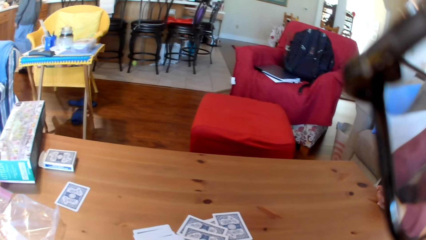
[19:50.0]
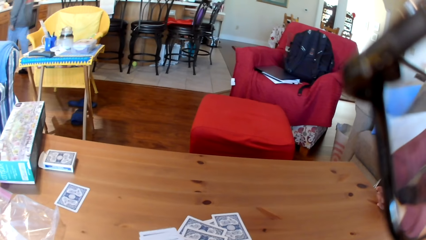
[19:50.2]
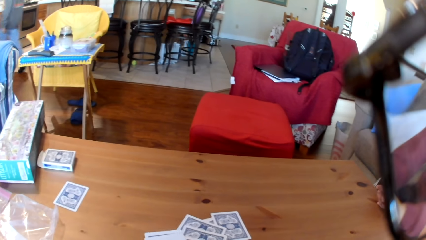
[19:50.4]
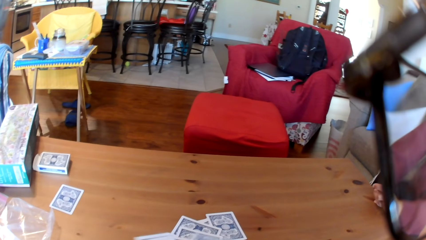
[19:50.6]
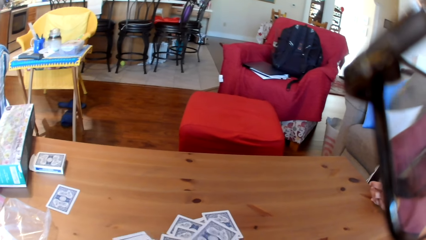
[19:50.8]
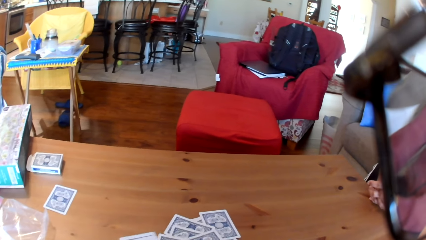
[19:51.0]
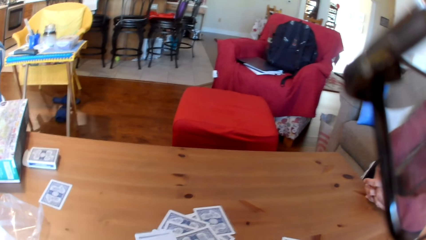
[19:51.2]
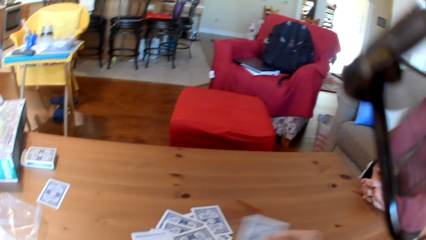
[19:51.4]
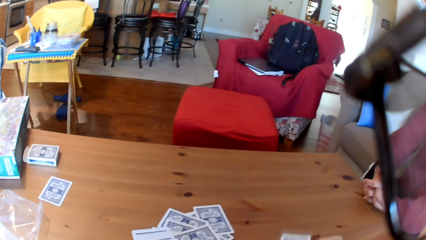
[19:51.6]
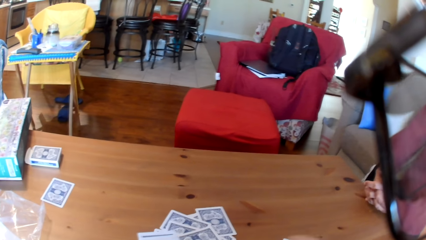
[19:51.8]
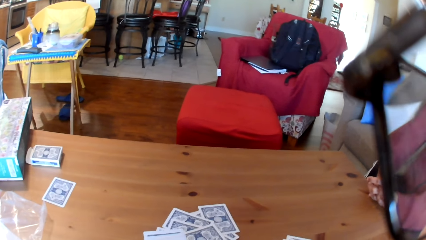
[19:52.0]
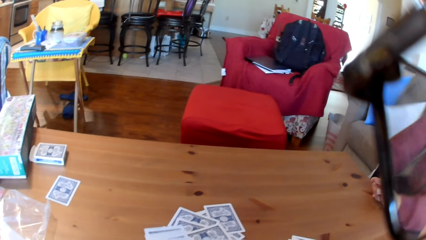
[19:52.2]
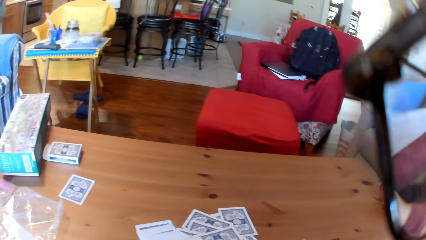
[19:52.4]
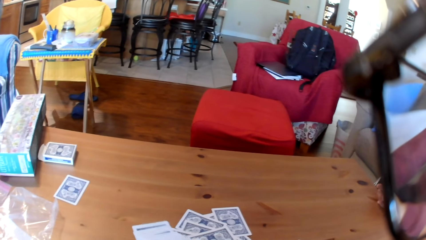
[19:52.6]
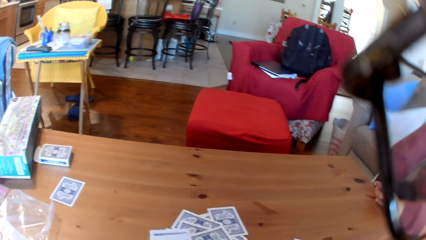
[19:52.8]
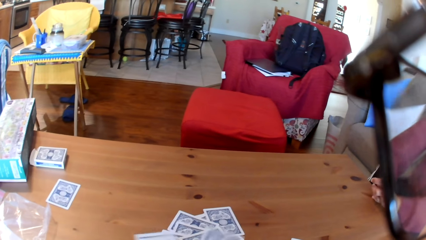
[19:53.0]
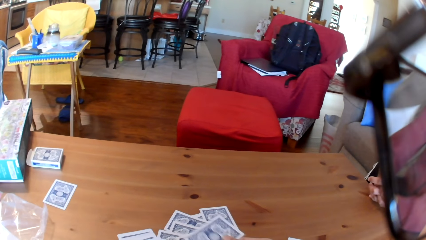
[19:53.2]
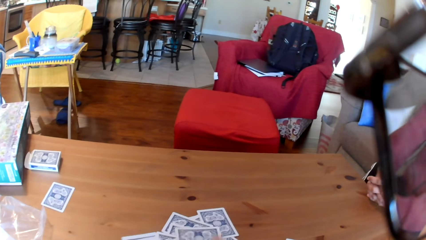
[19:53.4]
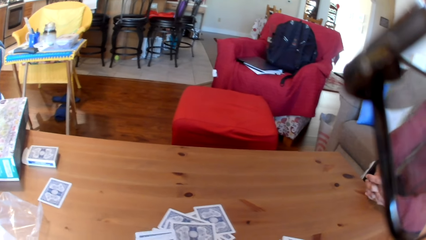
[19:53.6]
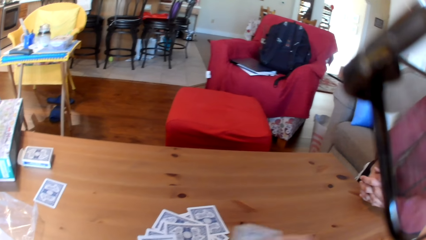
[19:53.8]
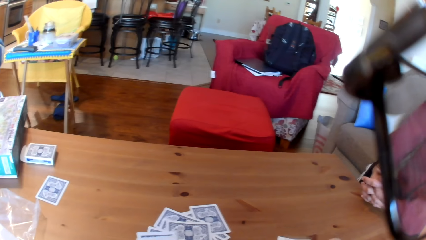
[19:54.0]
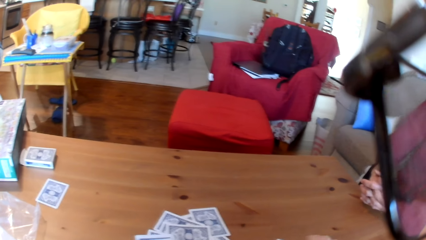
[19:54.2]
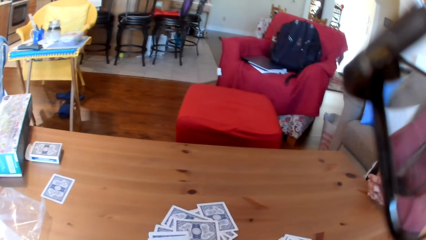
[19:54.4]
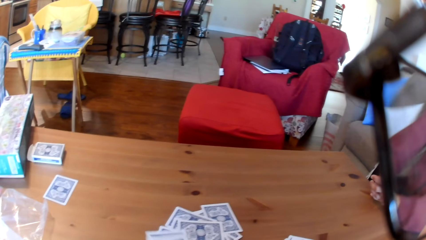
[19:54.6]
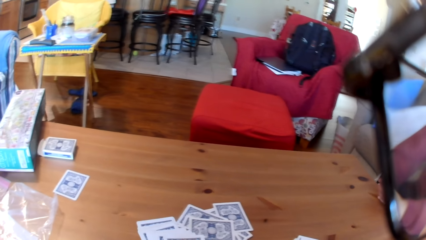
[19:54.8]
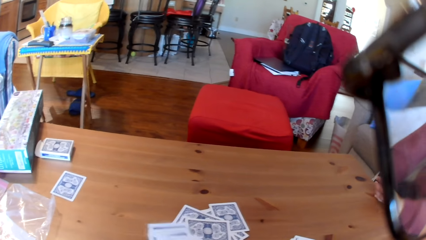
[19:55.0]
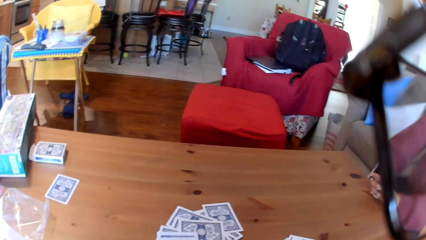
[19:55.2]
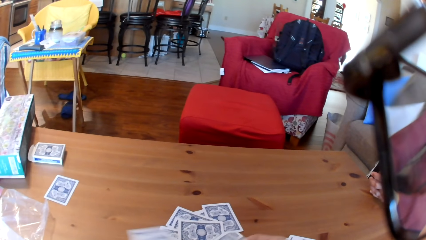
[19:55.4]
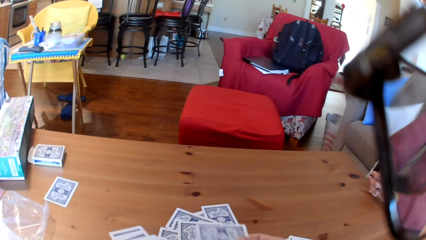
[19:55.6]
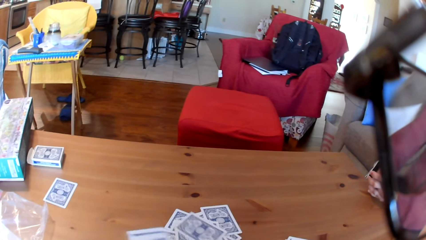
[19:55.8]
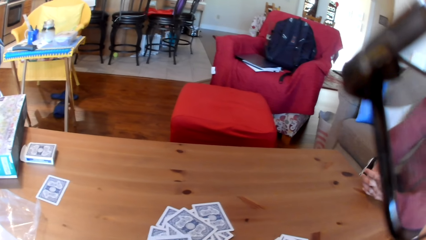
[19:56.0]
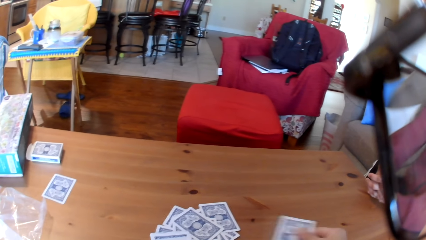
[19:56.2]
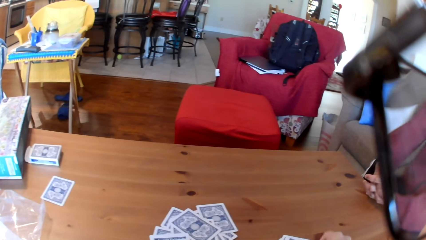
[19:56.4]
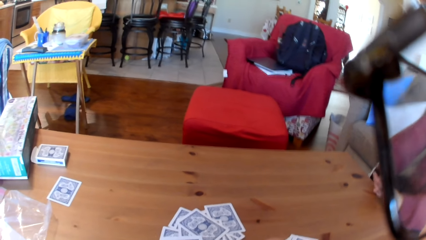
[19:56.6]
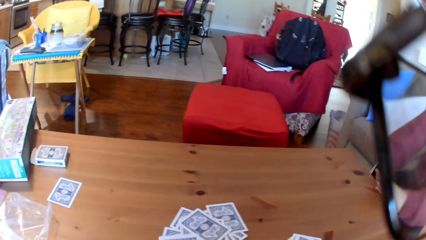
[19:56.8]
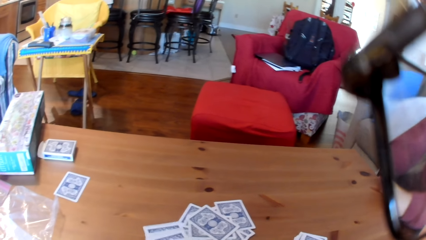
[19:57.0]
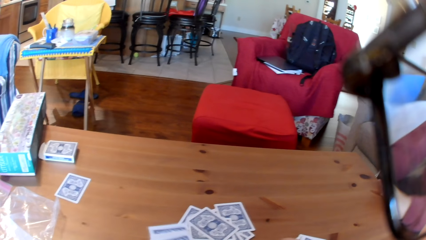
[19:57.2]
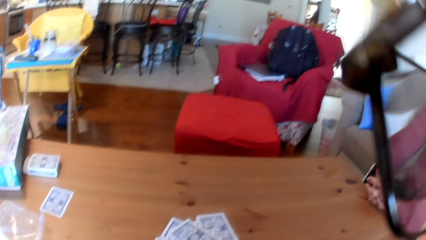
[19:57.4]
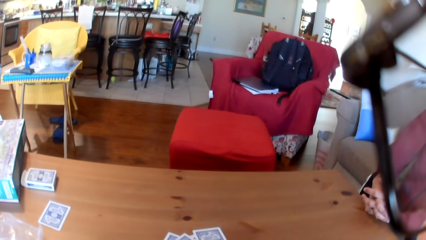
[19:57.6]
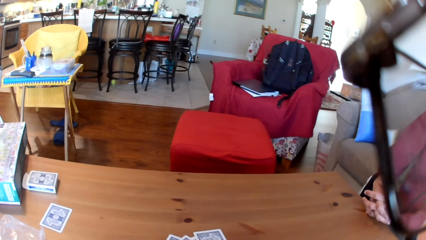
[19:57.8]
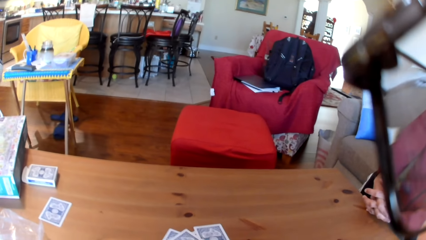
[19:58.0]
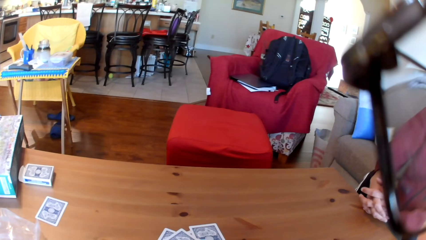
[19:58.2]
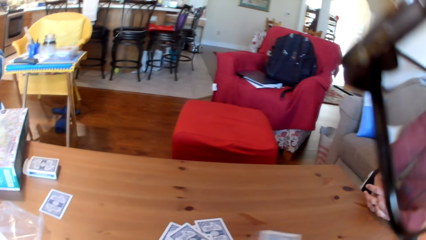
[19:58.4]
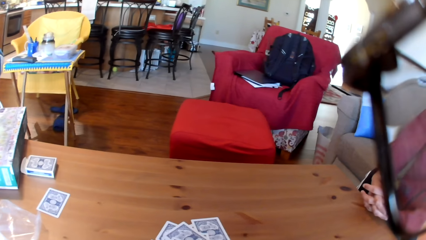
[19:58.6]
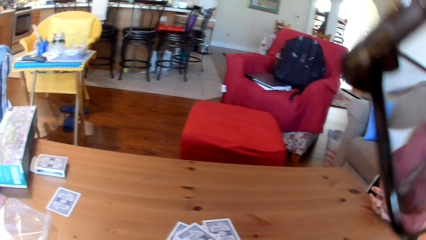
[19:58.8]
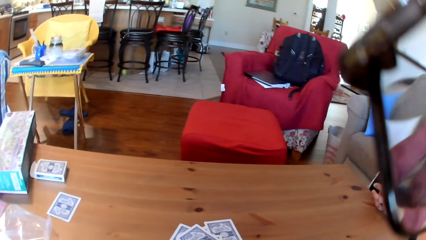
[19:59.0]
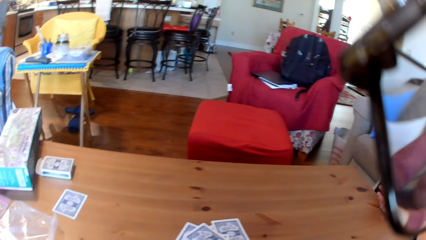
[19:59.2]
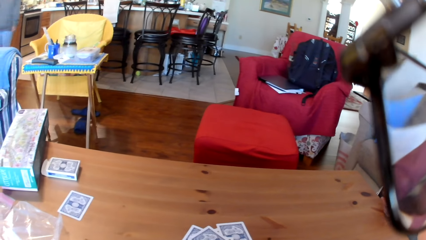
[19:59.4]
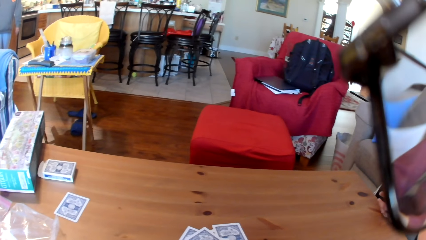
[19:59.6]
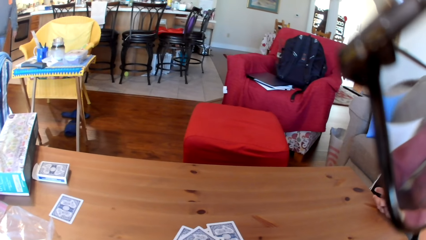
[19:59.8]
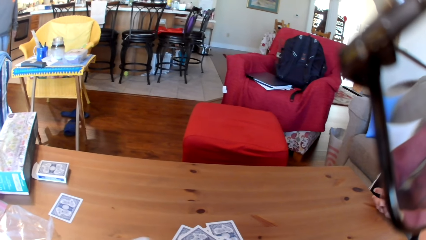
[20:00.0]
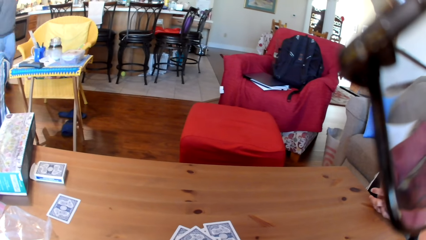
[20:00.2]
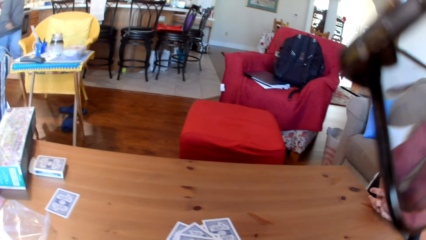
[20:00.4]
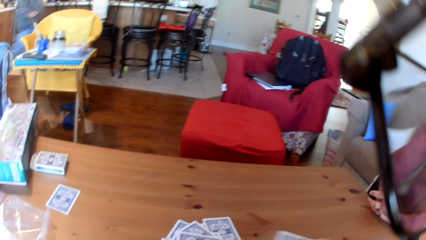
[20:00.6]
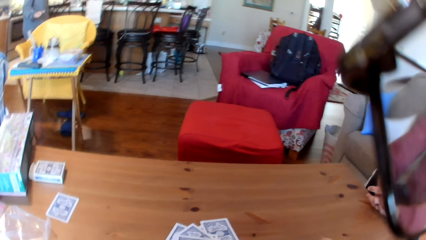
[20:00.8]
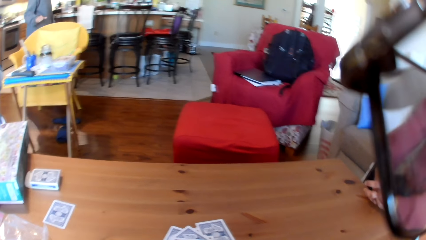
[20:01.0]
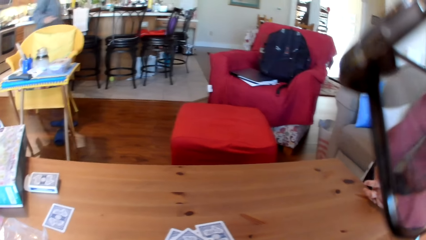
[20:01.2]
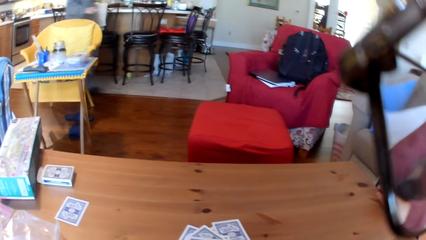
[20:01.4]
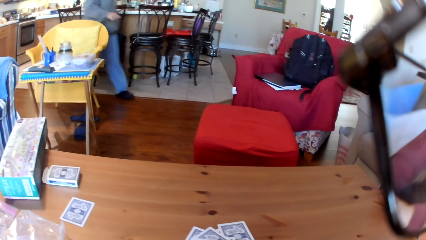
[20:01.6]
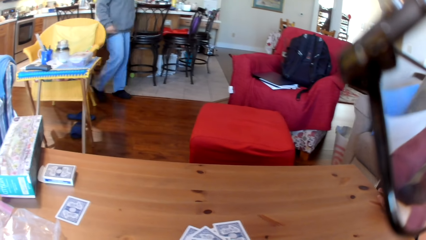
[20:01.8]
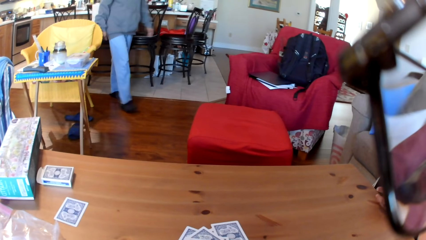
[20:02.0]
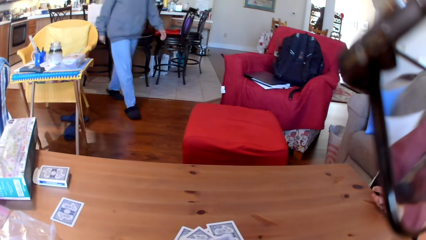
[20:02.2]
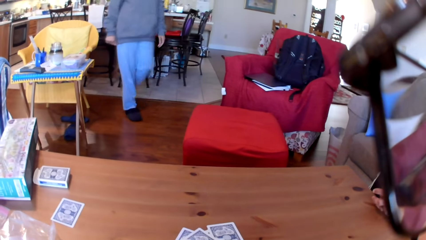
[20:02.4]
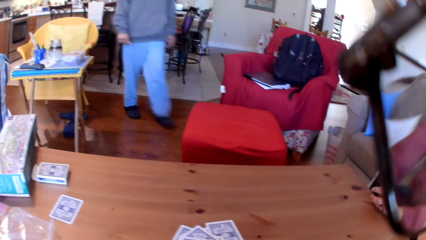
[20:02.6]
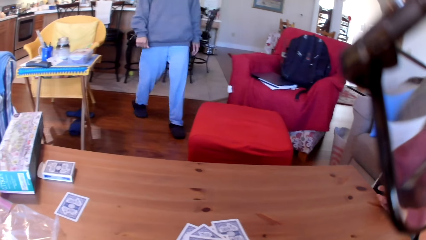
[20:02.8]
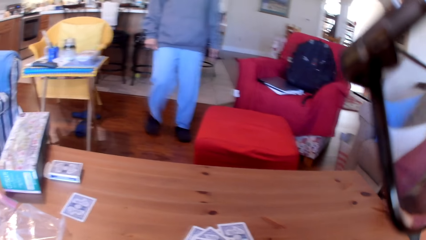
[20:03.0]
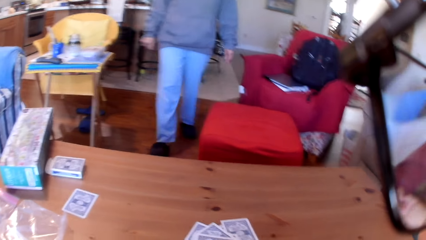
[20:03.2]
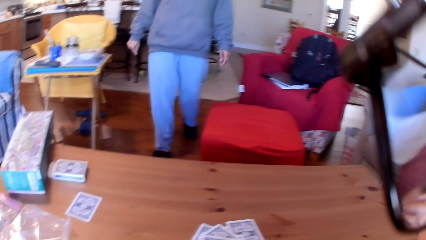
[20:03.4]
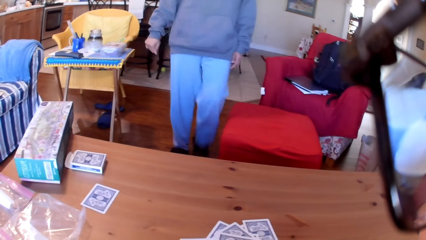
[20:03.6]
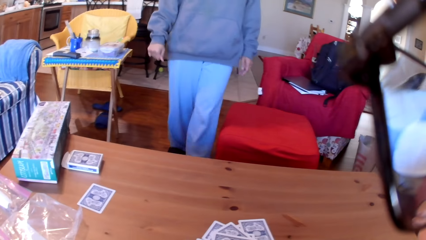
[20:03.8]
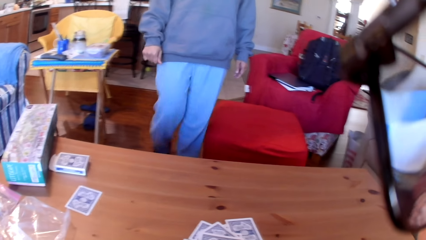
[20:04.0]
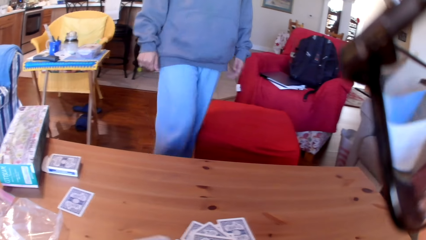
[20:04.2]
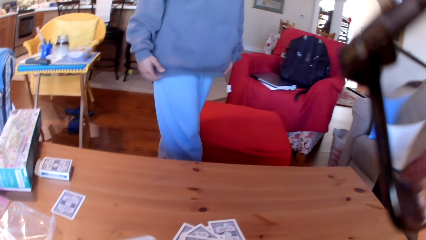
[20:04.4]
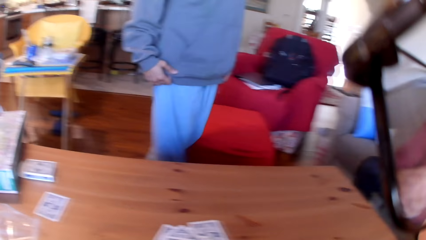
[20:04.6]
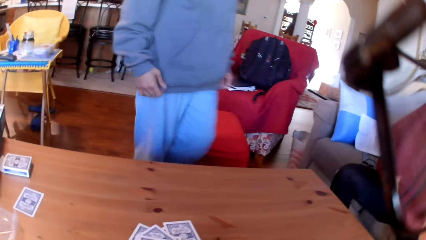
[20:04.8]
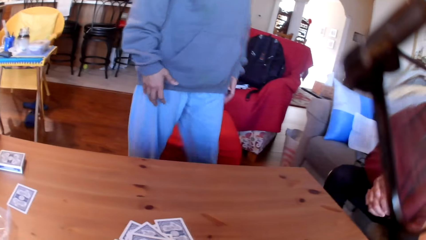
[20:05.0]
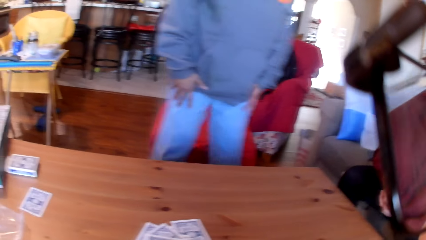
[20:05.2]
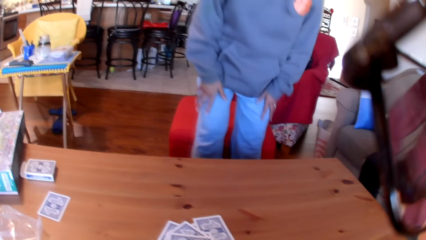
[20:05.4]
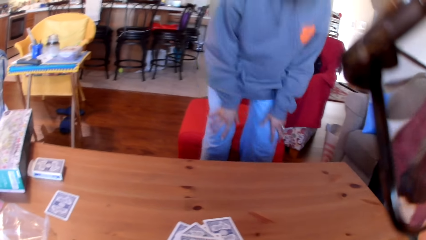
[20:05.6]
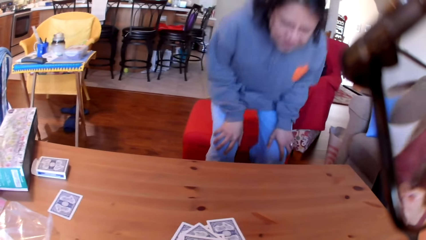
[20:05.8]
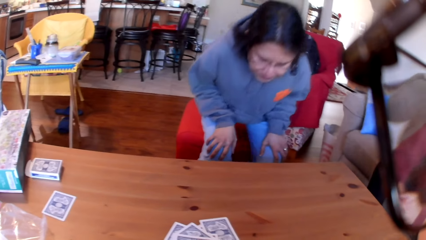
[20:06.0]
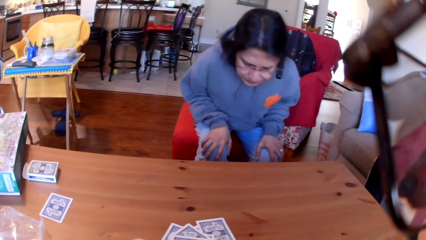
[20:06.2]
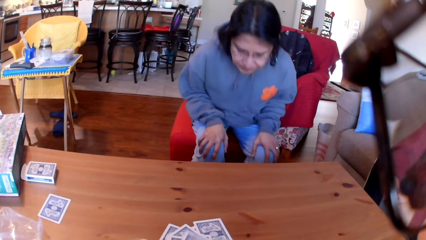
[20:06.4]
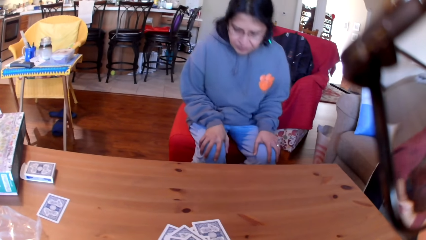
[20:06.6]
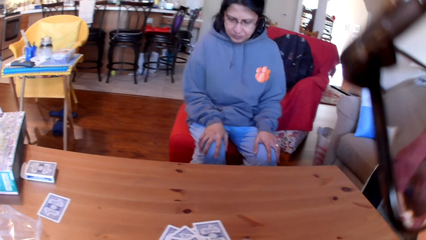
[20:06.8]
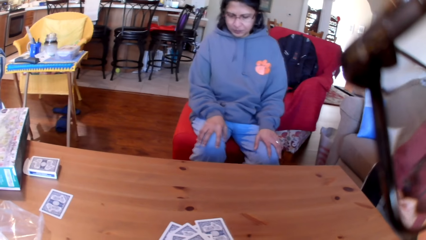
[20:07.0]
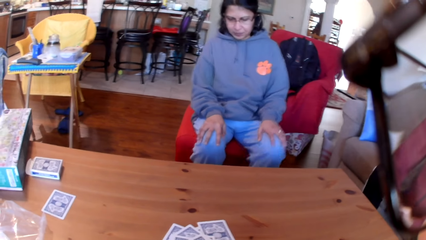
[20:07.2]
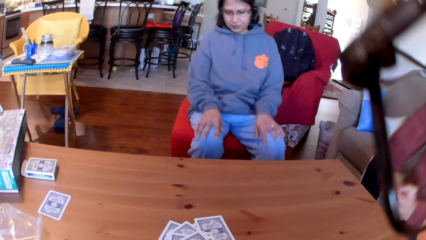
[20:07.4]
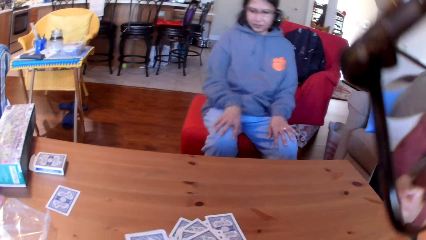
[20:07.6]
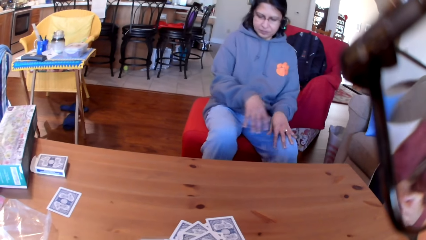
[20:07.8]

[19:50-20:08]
The camera wearer arranges cards on the table. They put the cards on the table. A person sits on the sofa.
